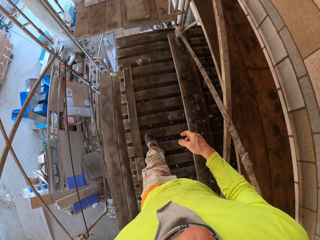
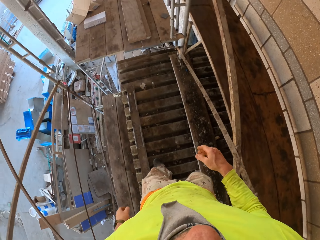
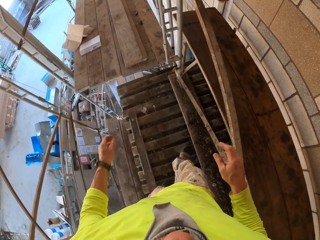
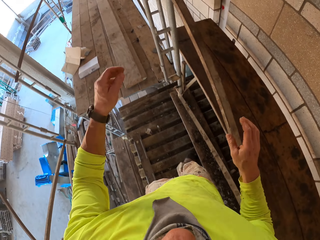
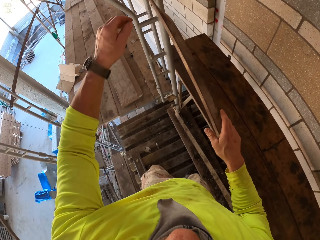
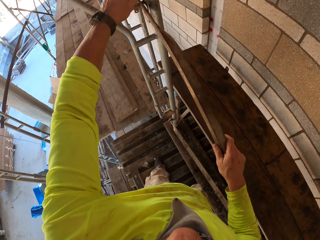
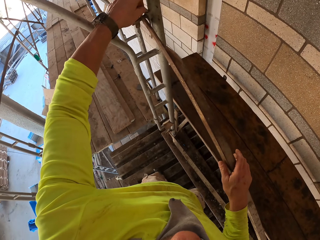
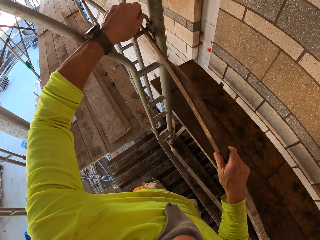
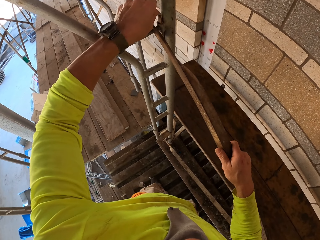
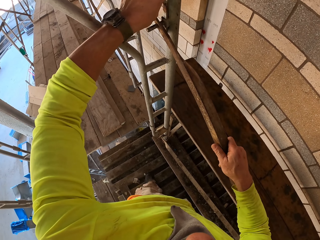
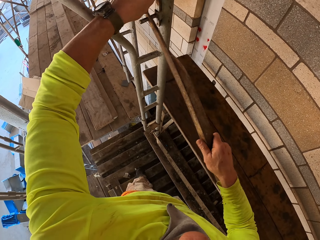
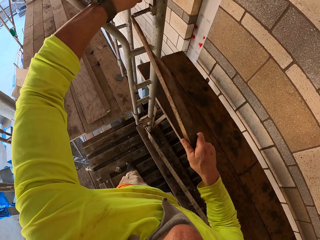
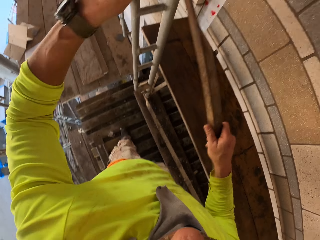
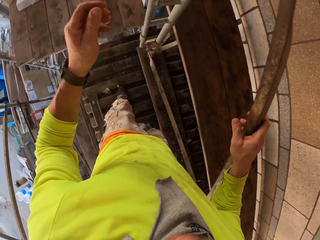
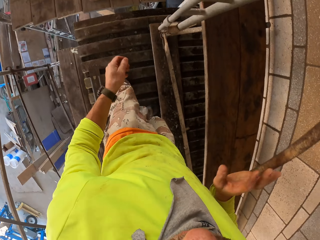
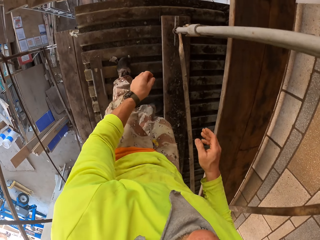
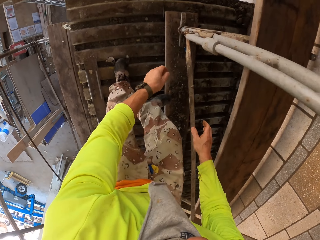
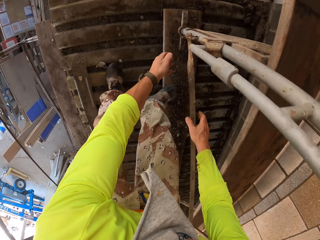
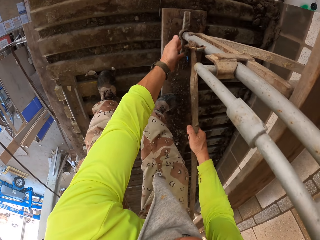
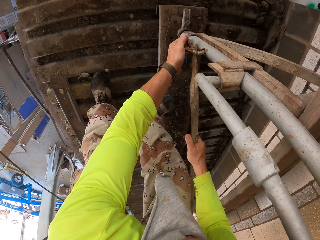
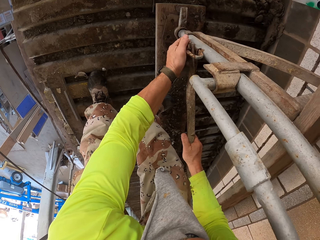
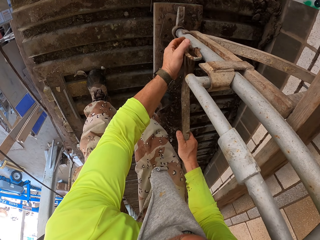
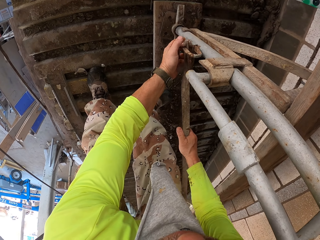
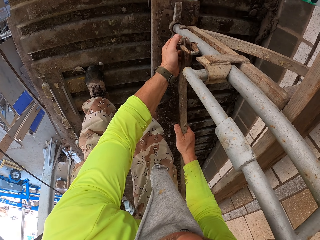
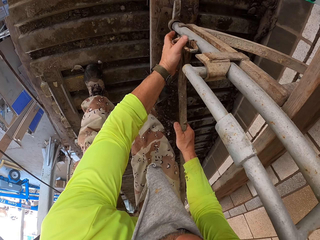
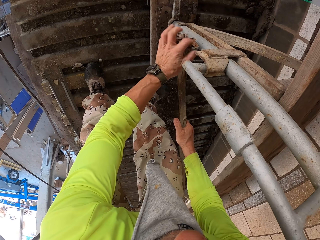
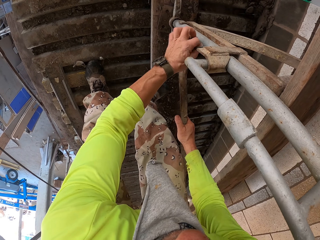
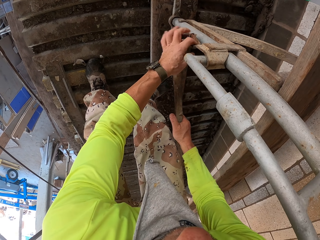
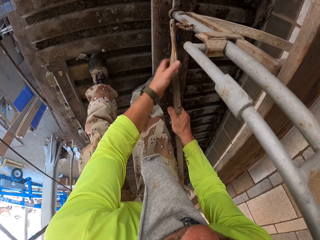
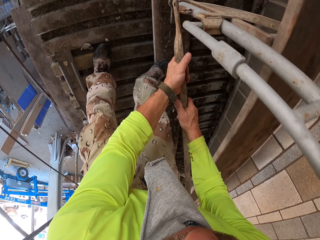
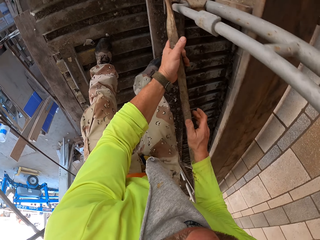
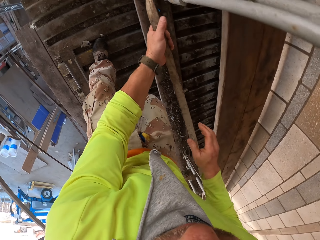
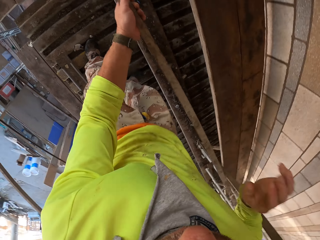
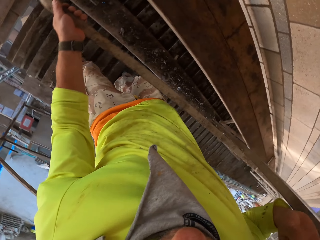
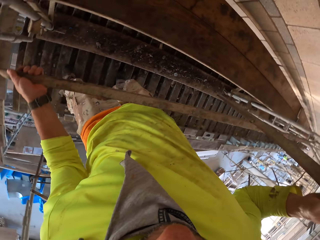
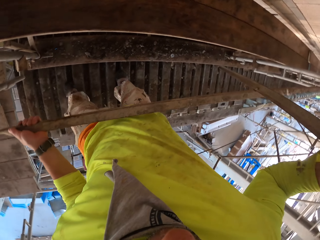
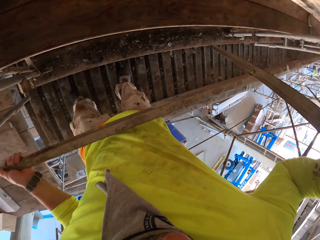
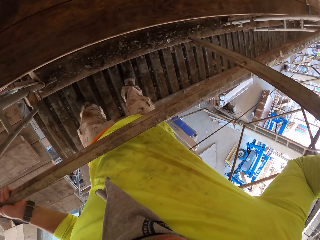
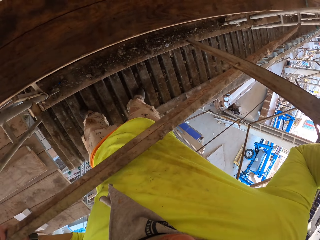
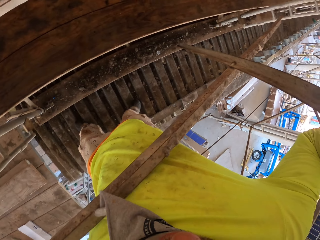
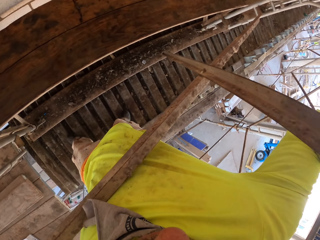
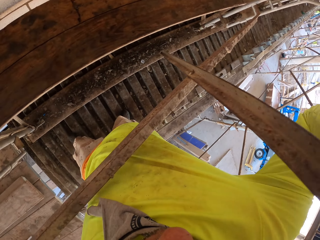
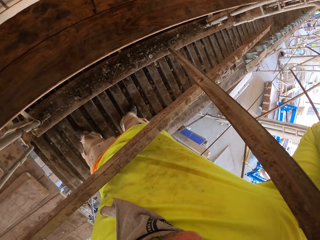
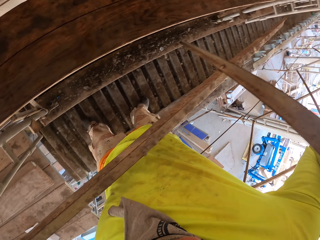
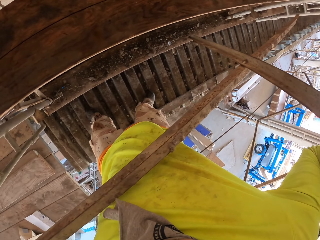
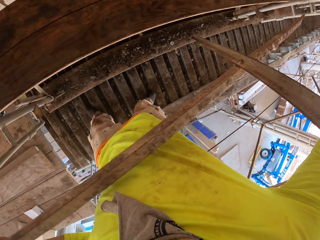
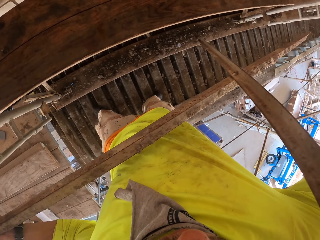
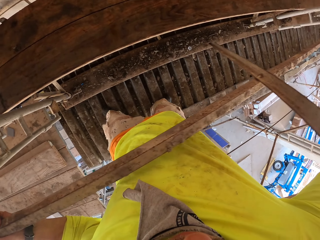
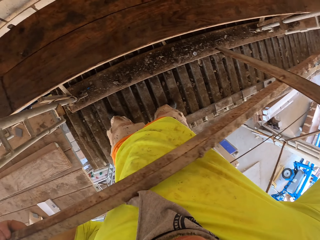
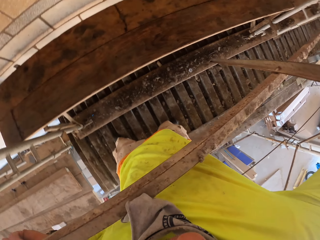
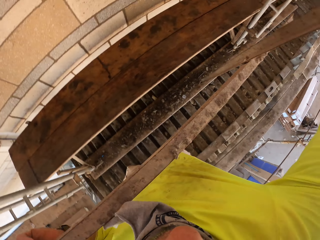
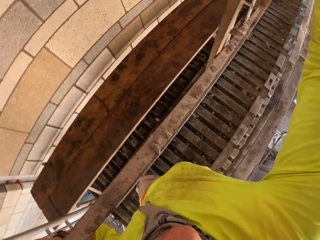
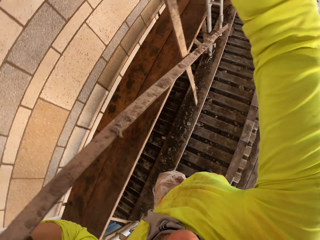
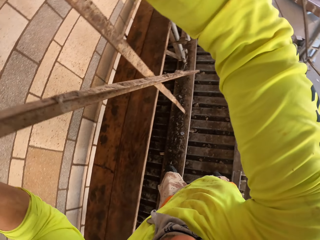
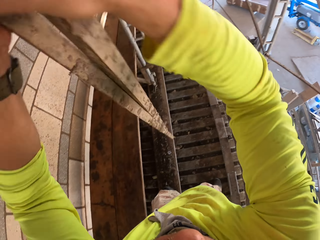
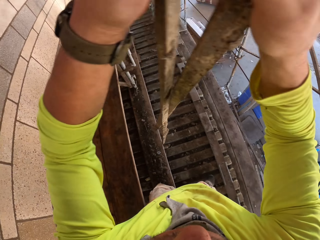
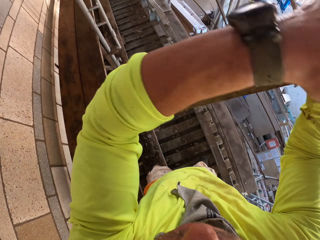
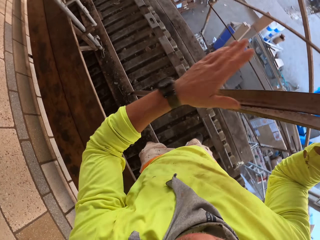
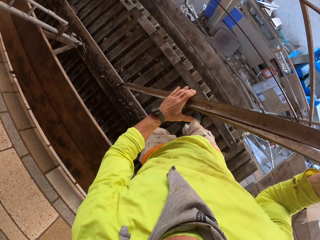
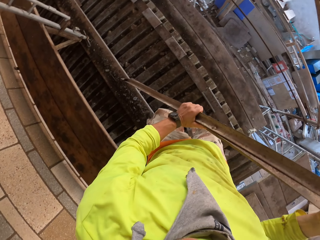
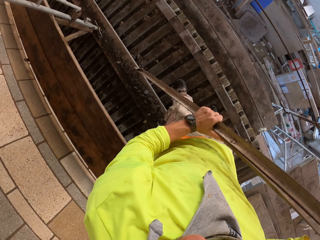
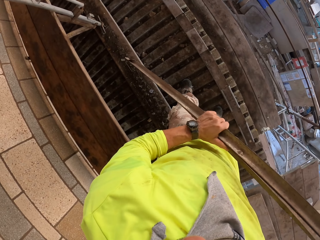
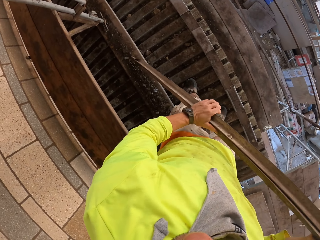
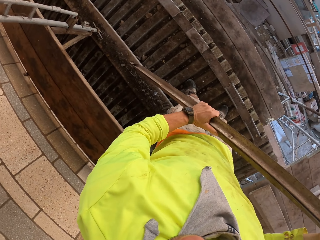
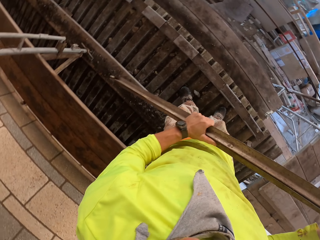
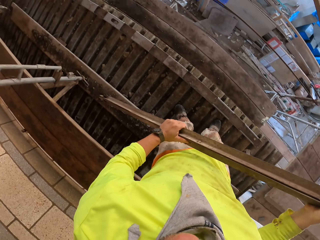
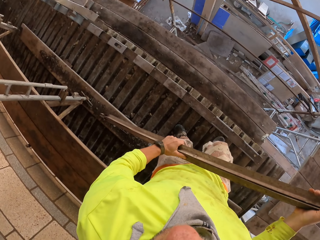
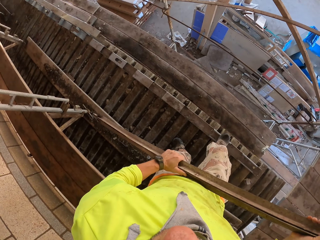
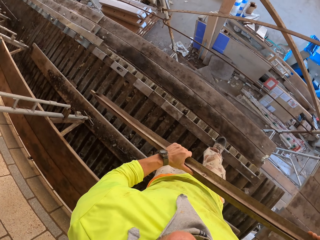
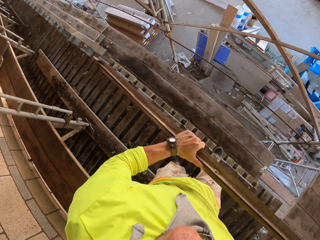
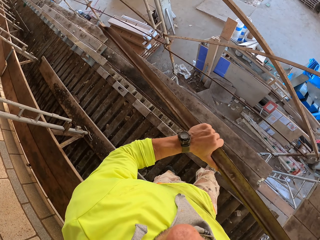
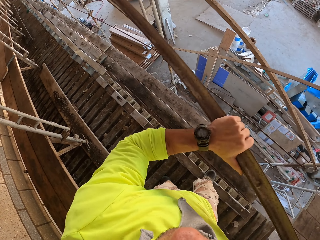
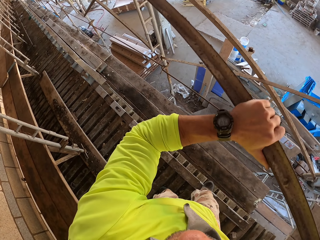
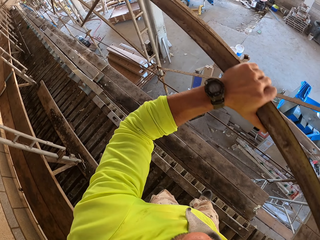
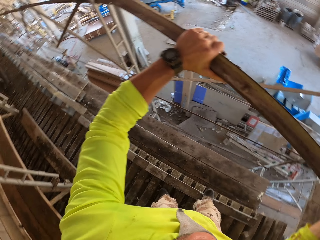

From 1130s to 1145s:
The camera wearer walks around. They remove the metal bars. They disconnect the metal stands. They bend down. They disconnect the metal stands. They turn to the side. They hold the metal bars. They turn to the side. They lift the metal bars. They hold the metal bars.

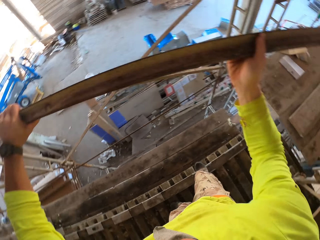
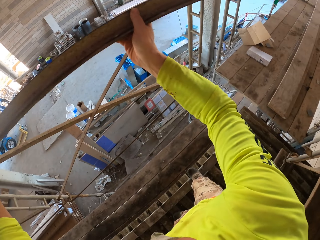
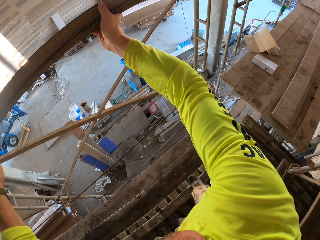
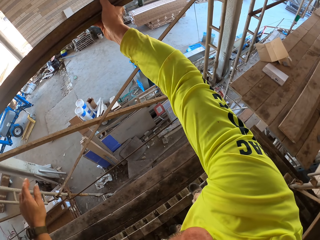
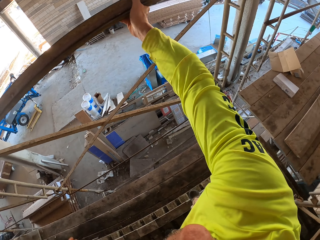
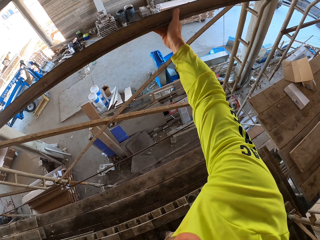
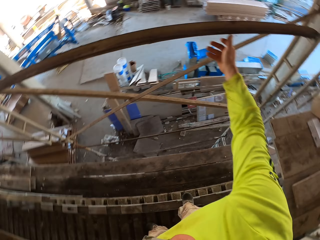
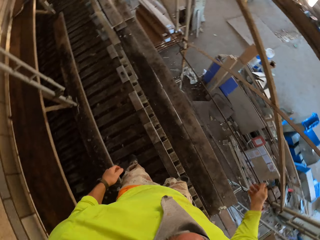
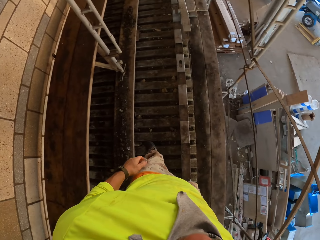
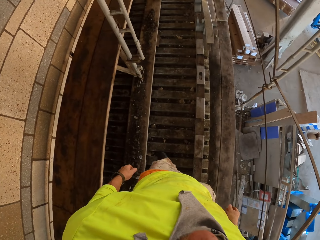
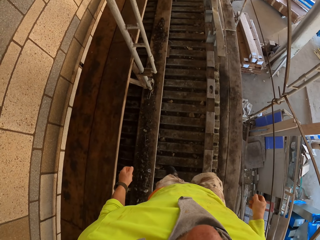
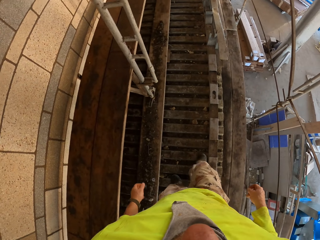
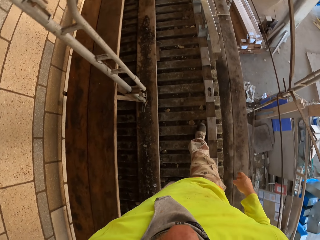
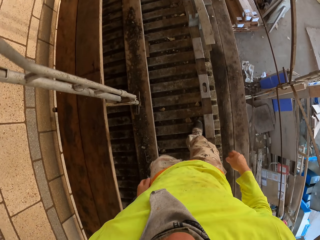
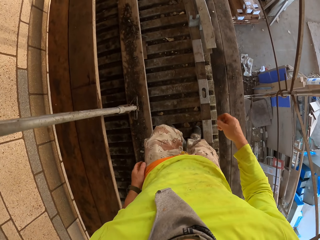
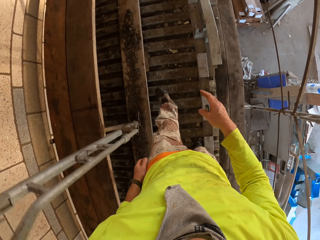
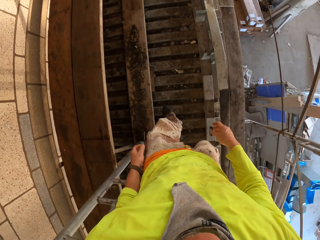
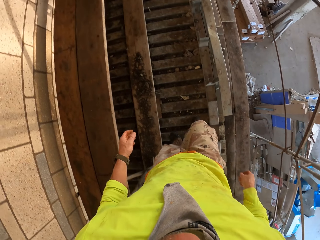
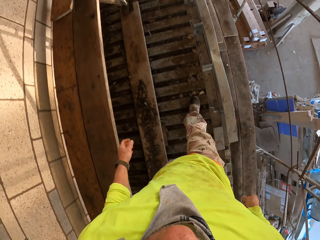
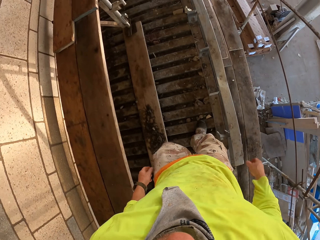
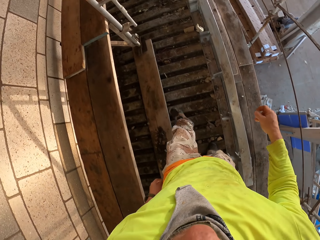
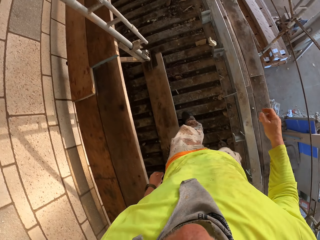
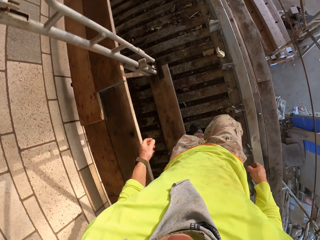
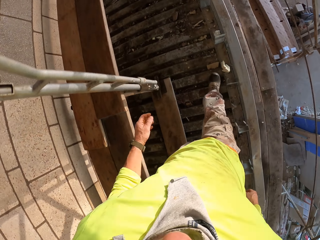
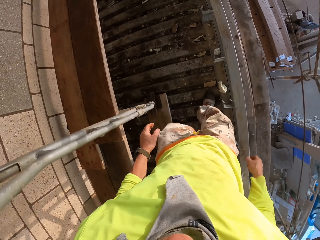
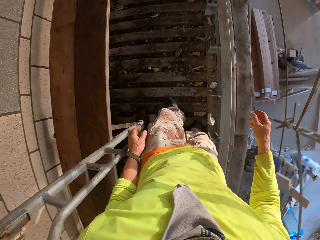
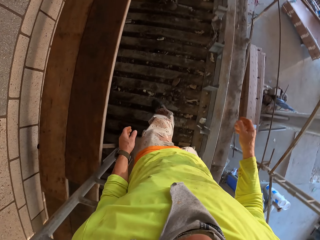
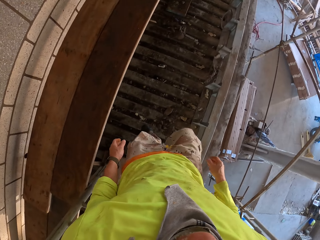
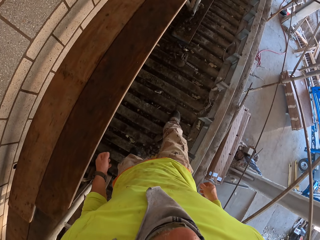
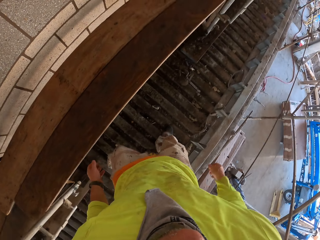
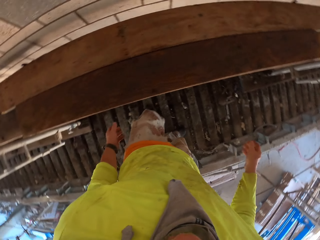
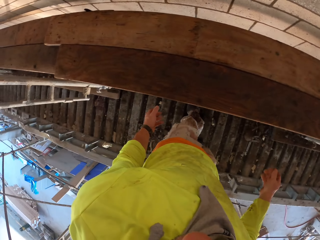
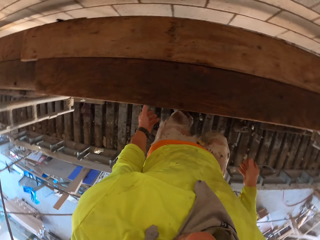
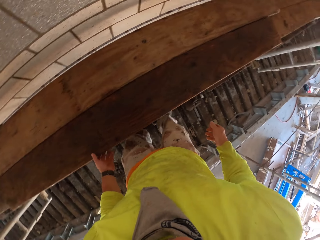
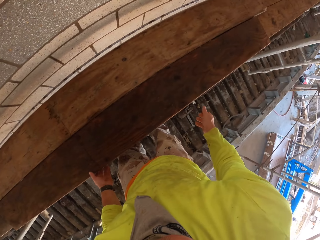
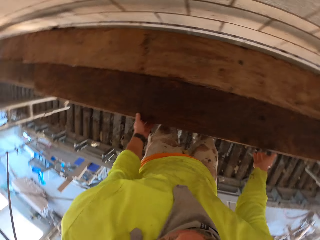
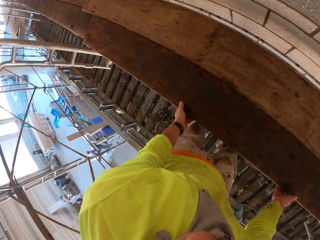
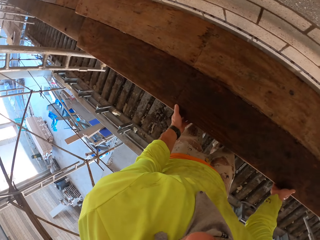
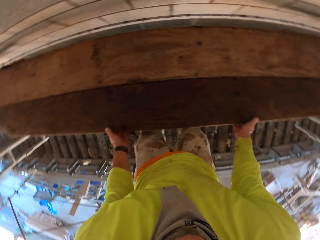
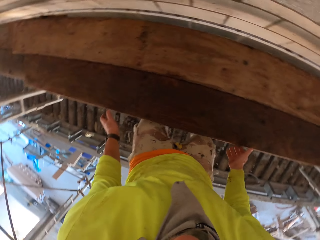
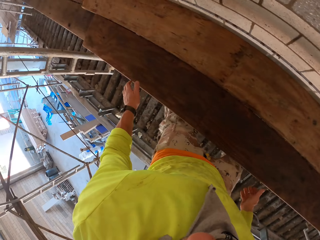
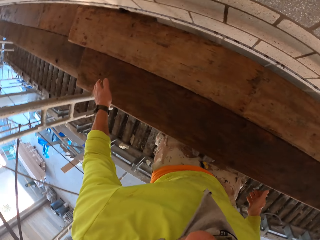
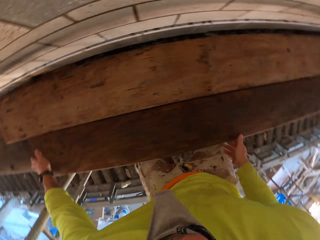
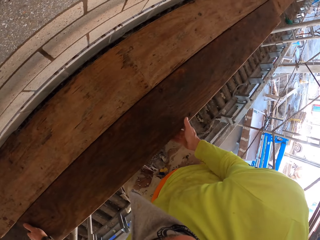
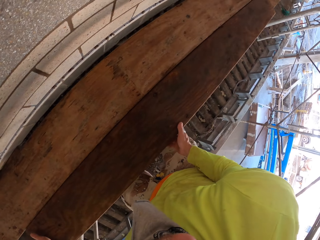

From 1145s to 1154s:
The camera wearer turns to the side. They place the metal bars on a shelf. They walk around. They turn to the side. They look around.
